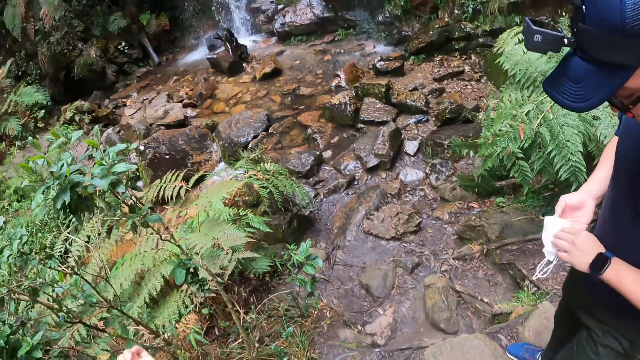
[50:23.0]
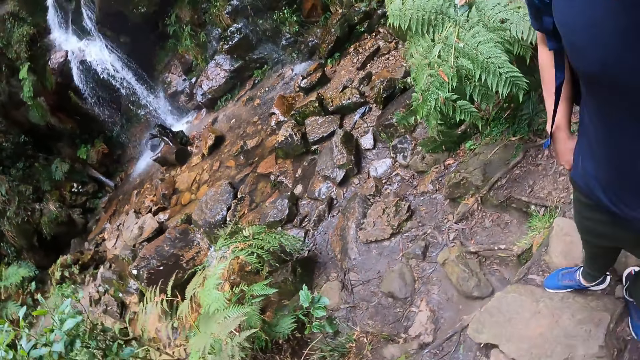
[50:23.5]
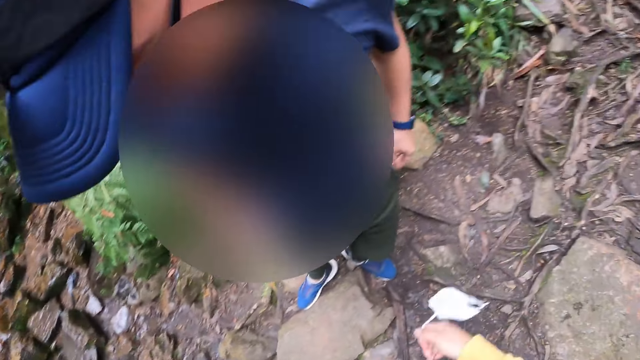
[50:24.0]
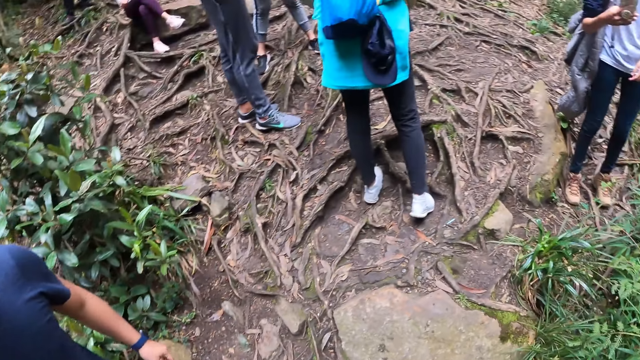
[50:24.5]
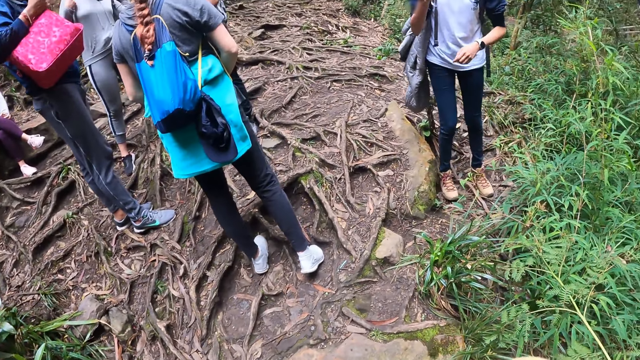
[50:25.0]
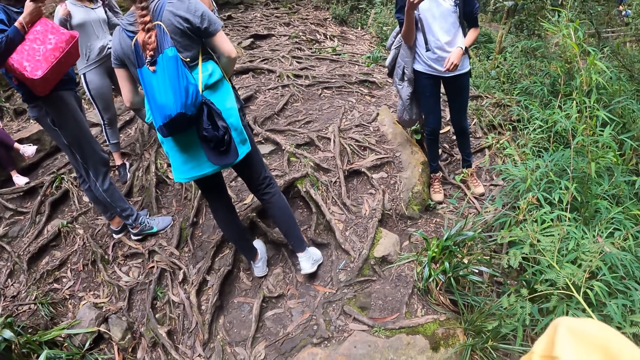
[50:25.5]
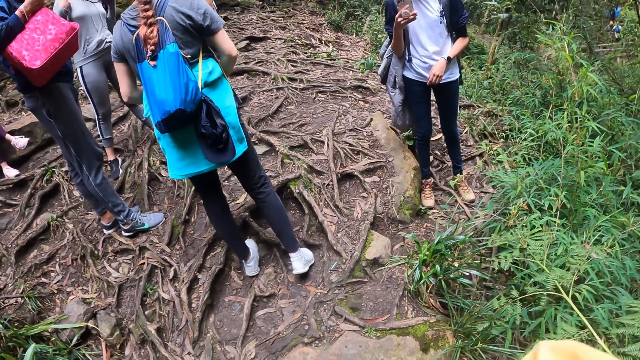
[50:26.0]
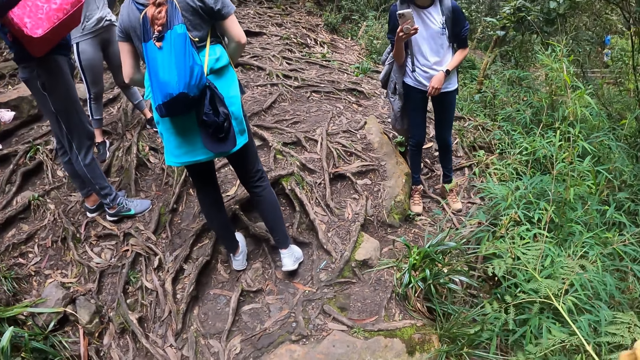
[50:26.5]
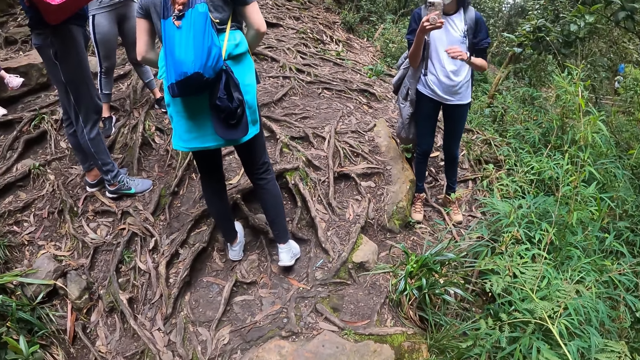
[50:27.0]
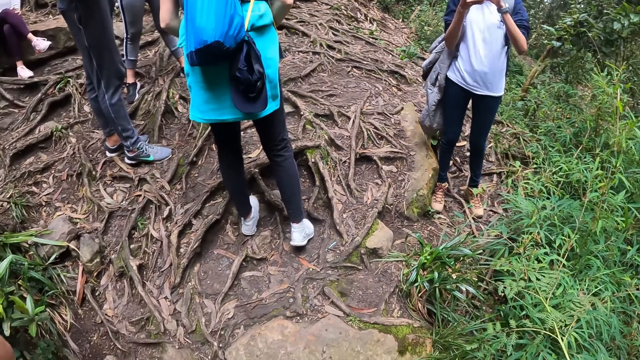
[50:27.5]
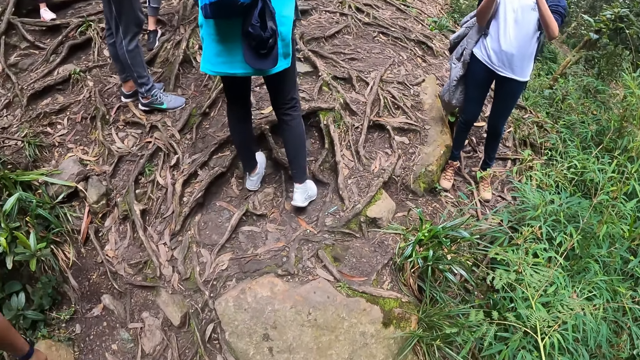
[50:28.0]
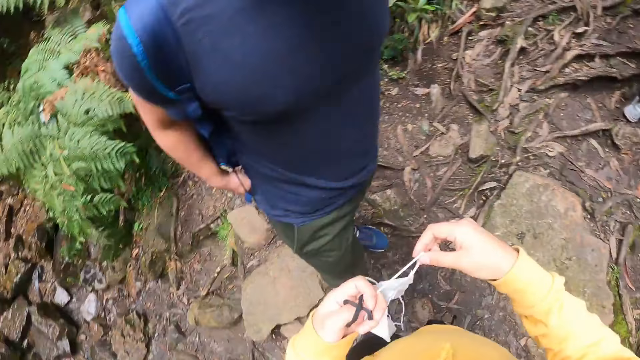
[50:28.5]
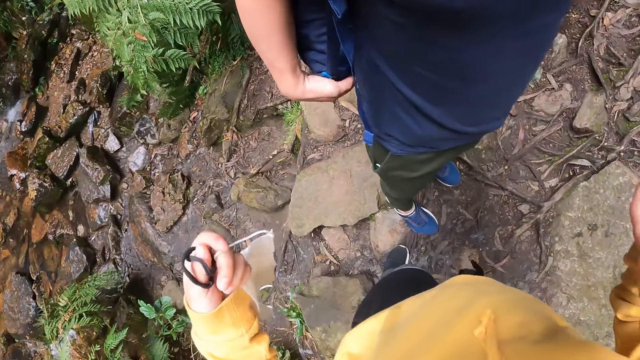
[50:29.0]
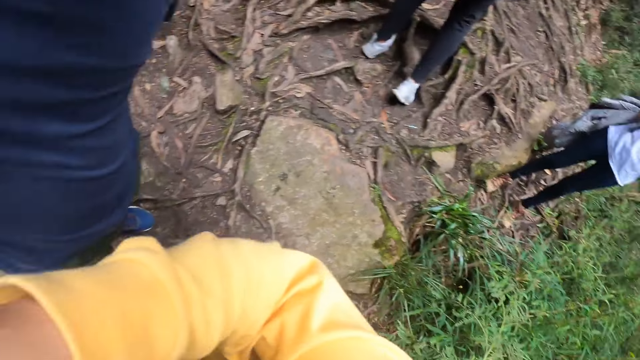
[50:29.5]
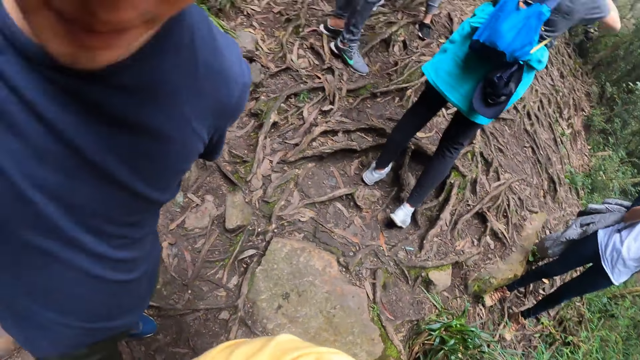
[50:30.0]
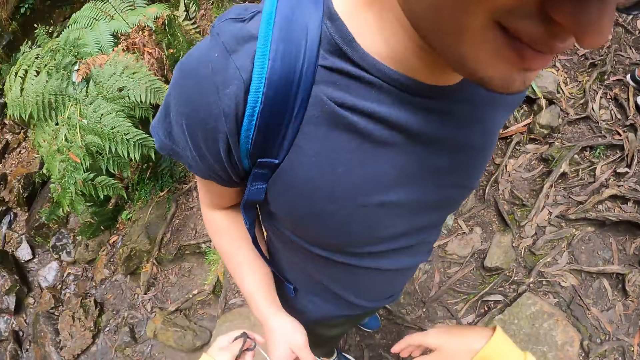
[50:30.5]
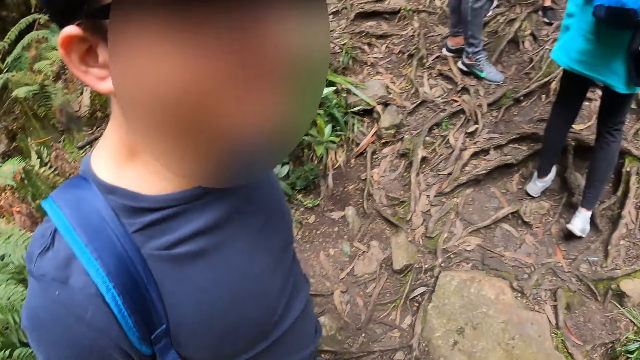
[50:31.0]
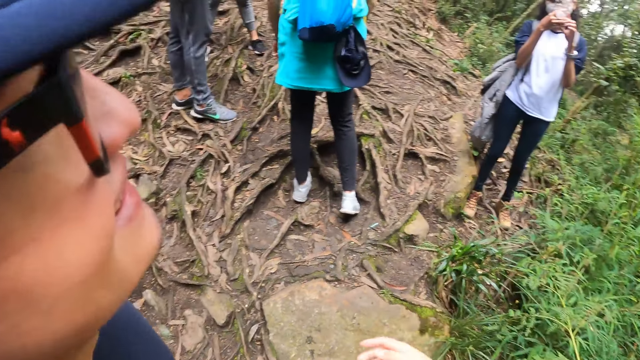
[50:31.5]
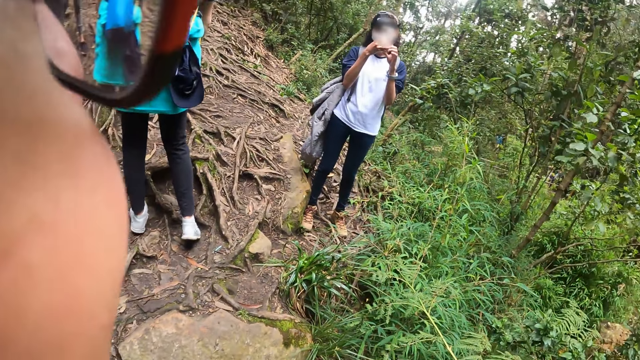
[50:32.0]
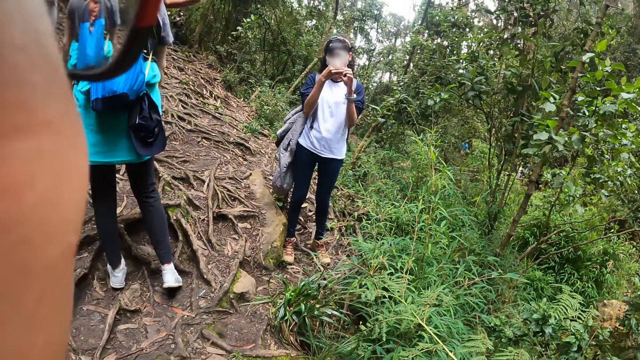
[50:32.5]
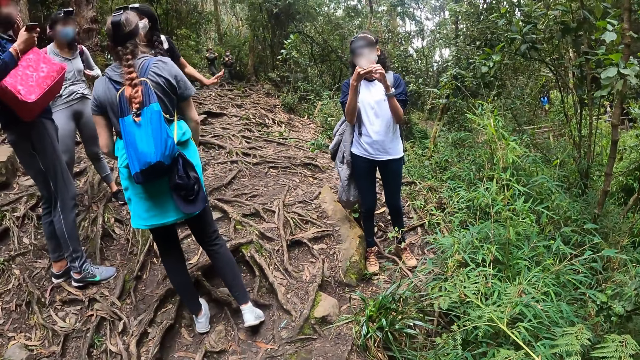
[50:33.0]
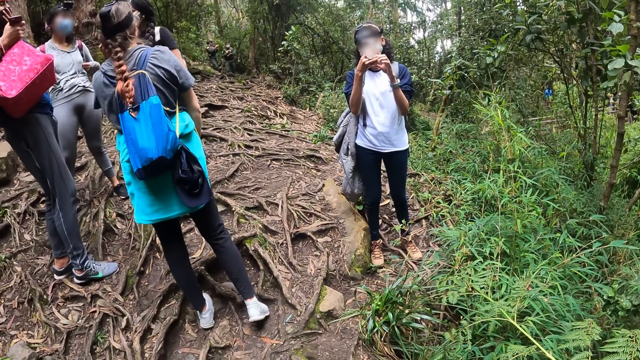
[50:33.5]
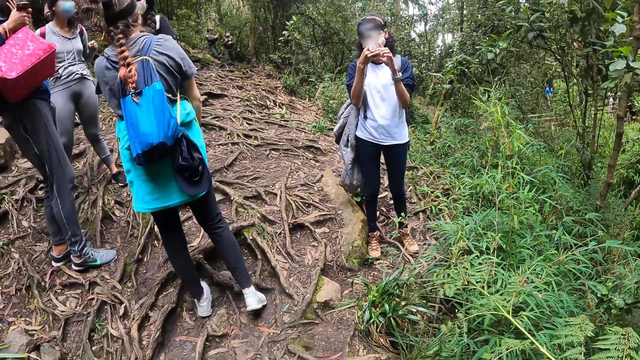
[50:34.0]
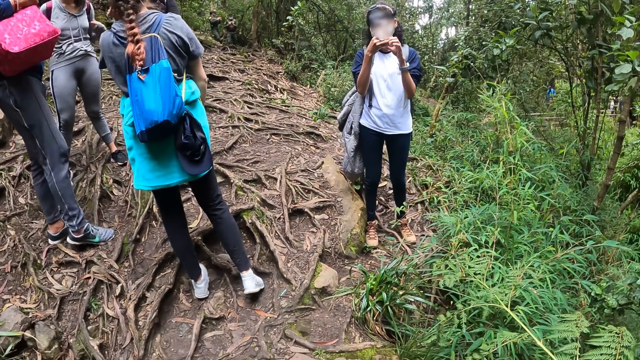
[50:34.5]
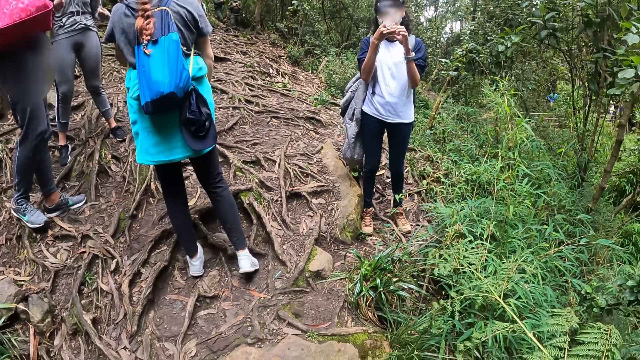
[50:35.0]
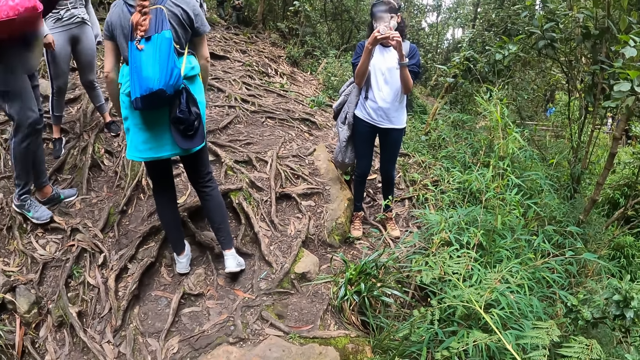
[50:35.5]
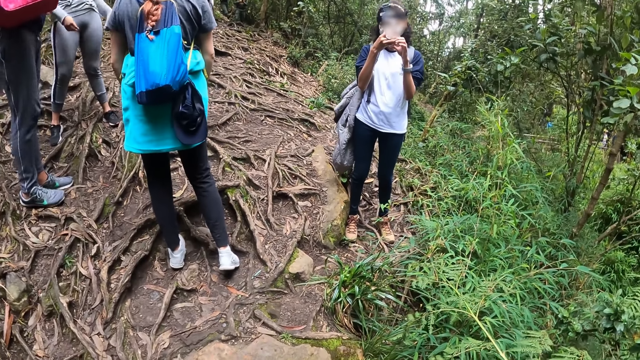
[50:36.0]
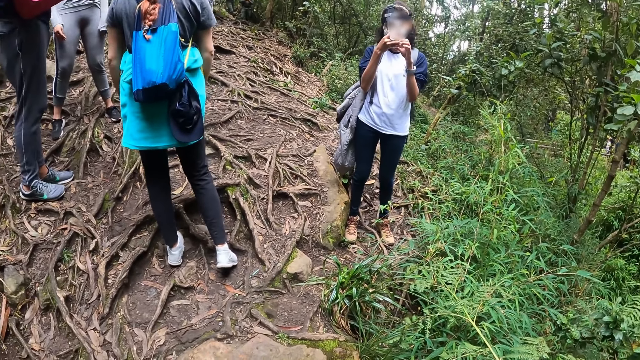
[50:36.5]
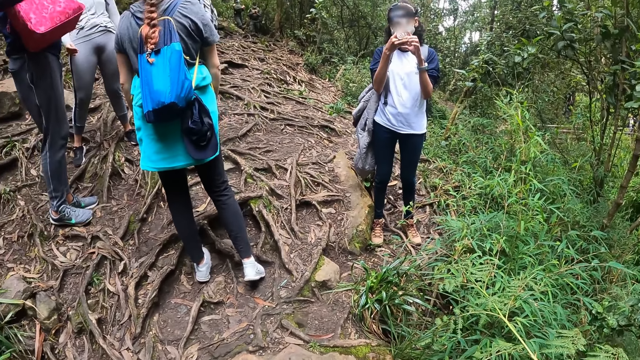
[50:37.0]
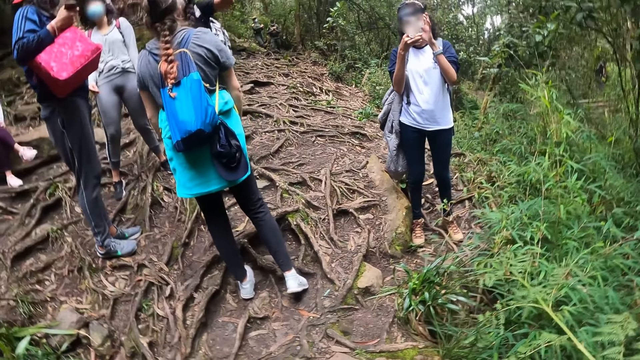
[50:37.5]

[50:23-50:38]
The man puts a nose mask inside a trouser pocket with his right hand. A woman operates the phone. The camera wearer makes gestures. They talk to the man. They interact with the man. They stare at the woman. The woman operates the phone with both hands.

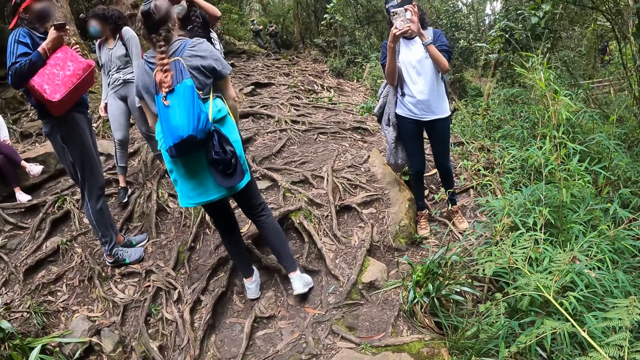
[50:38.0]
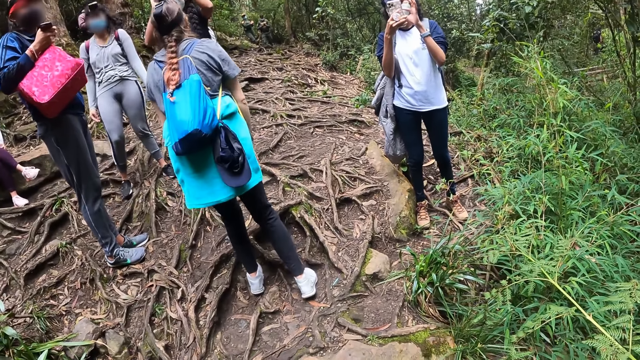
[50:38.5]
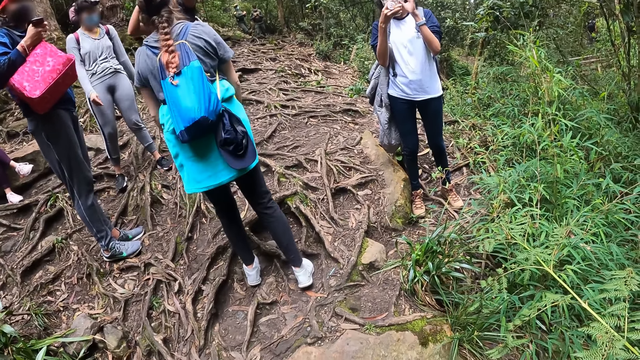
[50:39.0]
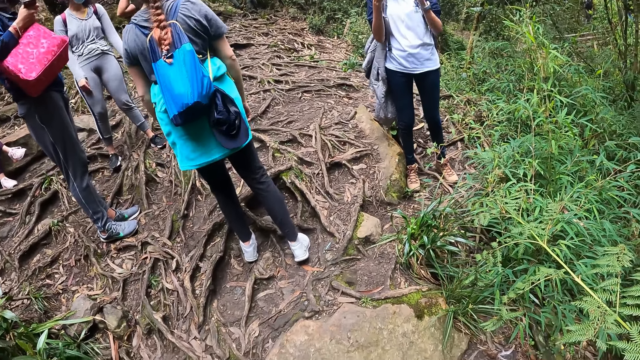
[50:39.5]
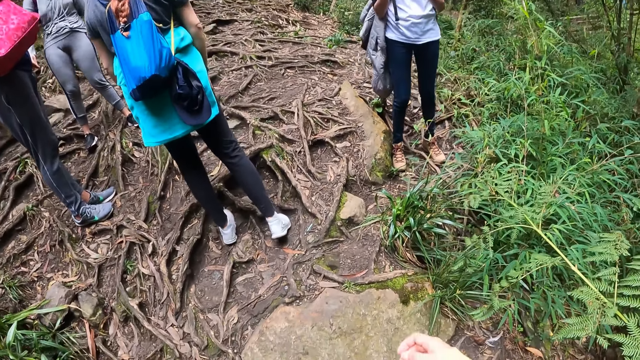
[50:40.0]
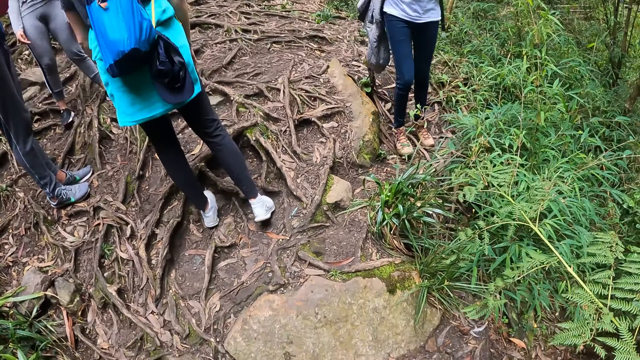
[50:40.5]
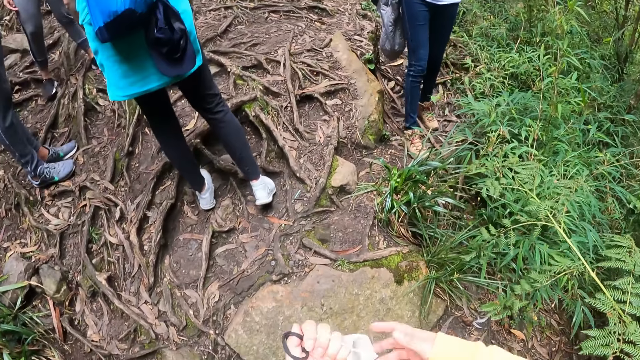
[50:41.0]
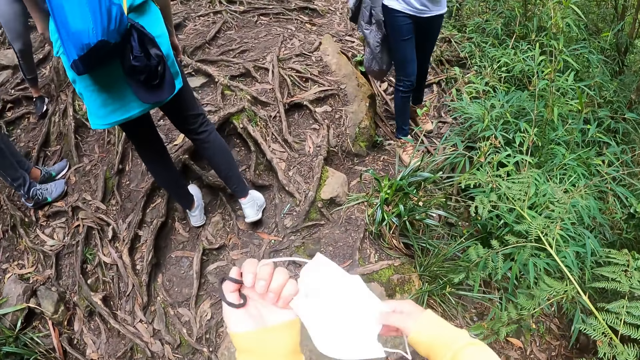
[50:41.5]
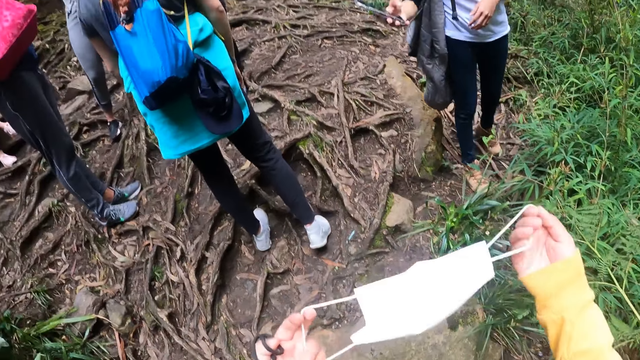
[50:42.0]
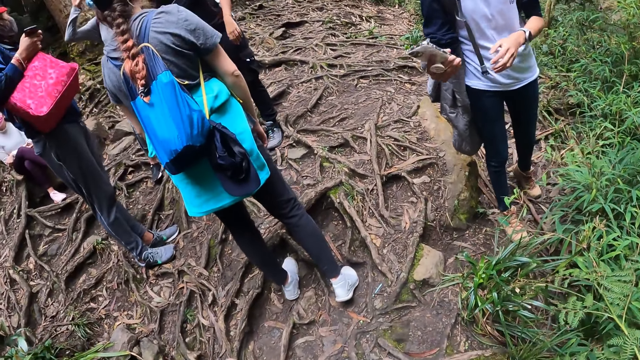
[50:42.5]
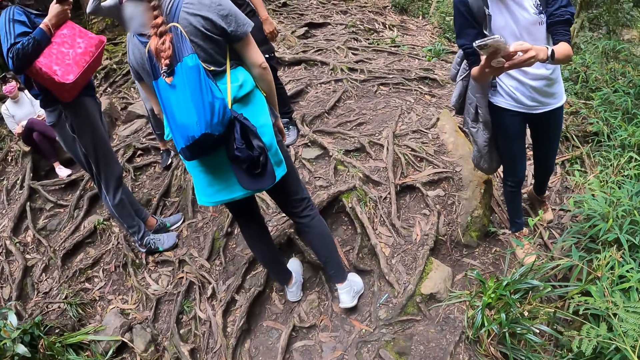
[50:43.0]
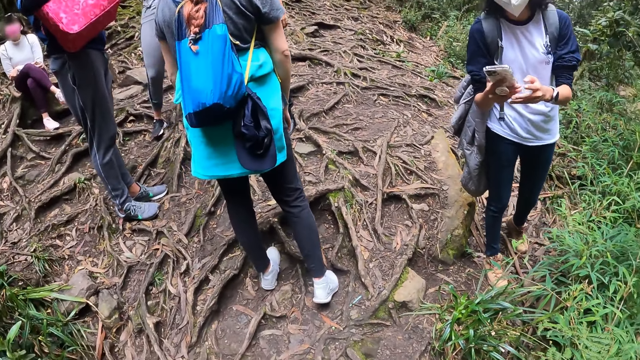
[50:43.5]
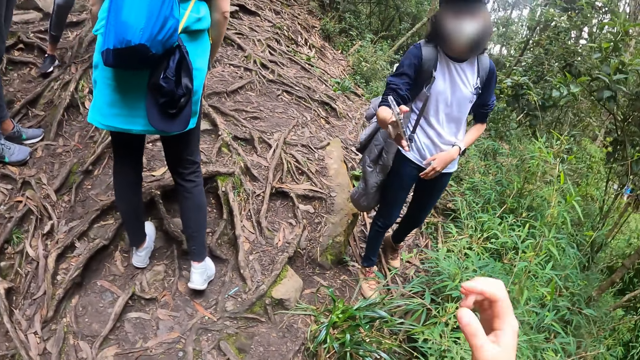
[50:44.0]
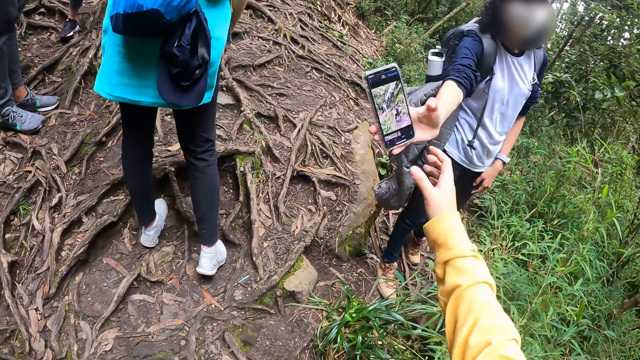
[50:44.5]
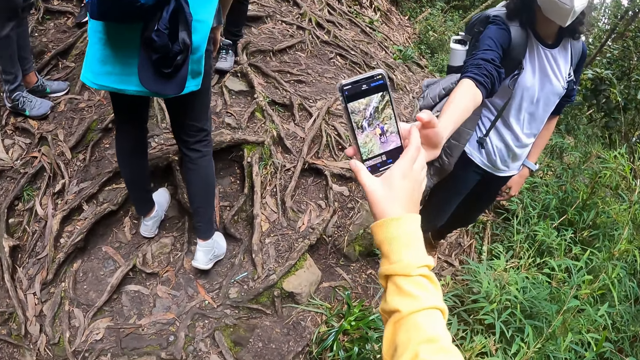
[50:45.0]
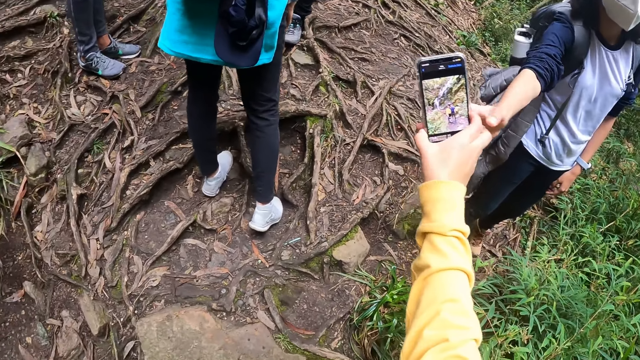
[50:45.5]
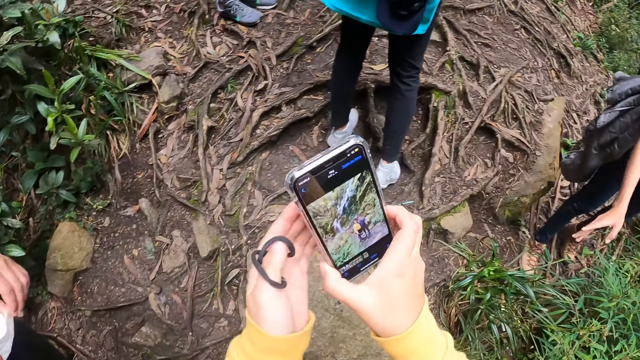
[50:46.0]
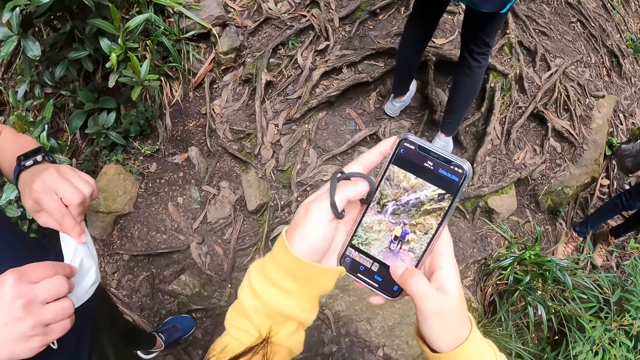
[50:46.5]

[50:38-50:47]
The camera wearer holds the mask on the hand. He collects the phone from the woman with his right hand. He operates the phone with both hands.
